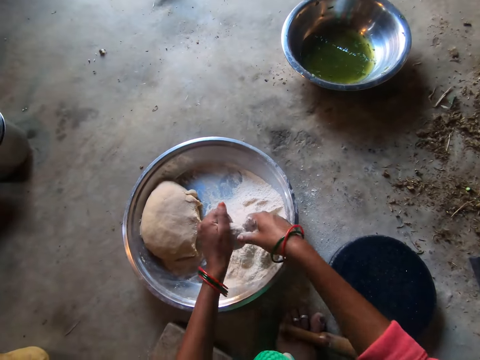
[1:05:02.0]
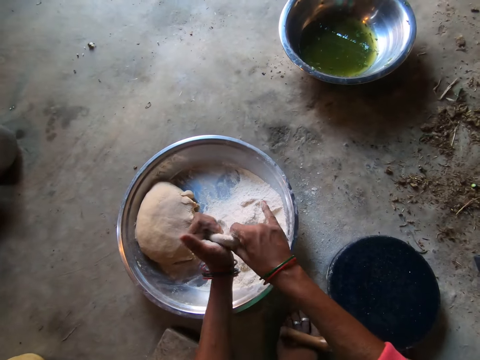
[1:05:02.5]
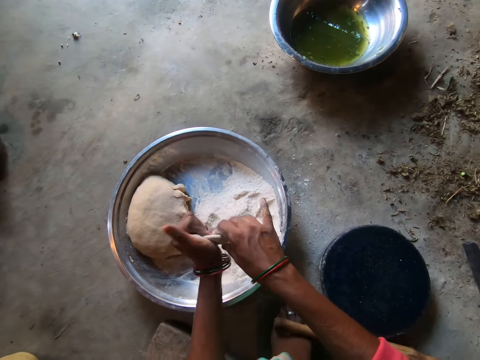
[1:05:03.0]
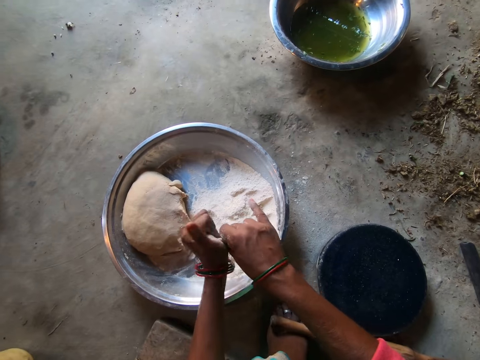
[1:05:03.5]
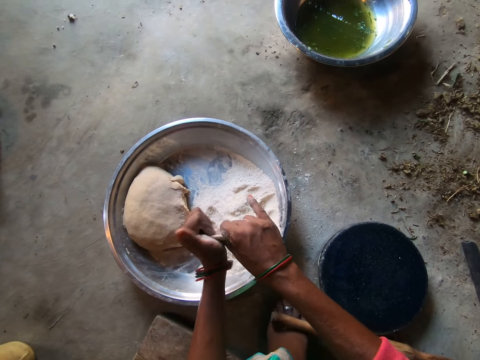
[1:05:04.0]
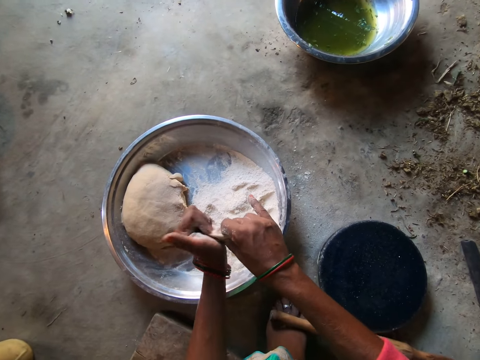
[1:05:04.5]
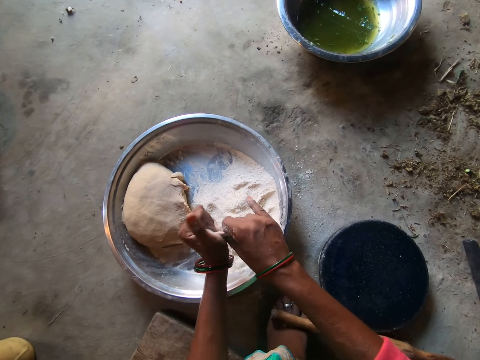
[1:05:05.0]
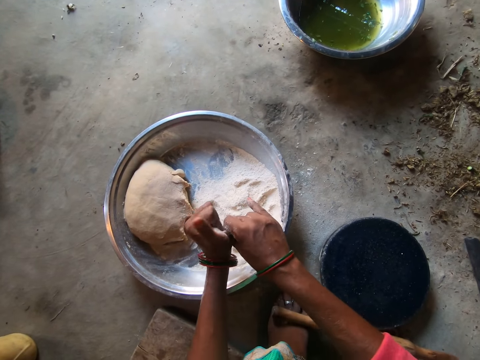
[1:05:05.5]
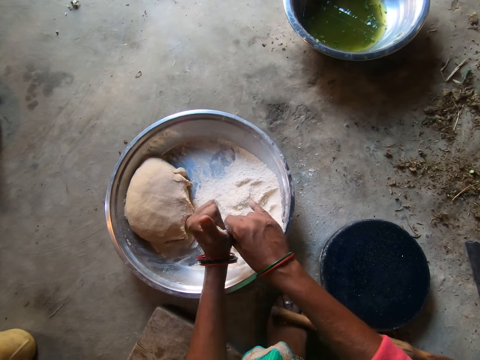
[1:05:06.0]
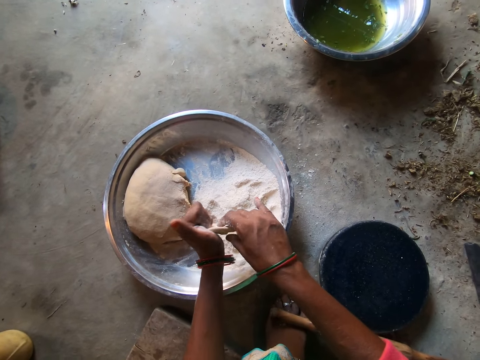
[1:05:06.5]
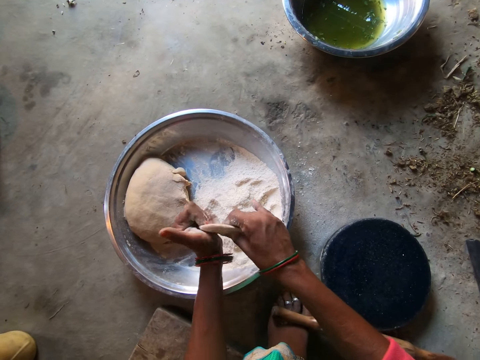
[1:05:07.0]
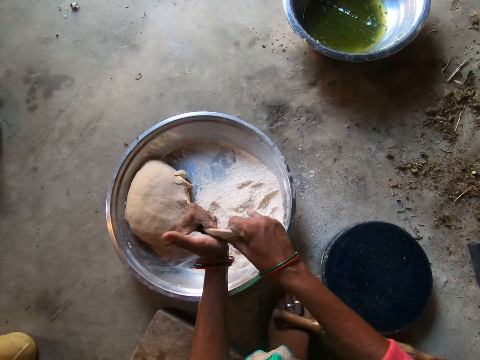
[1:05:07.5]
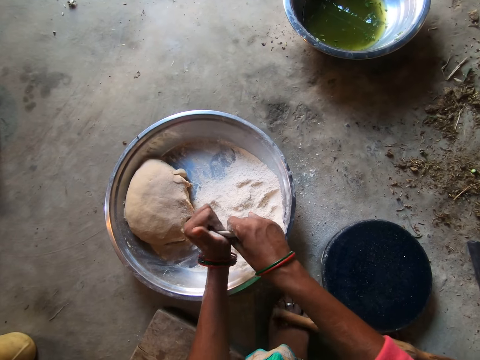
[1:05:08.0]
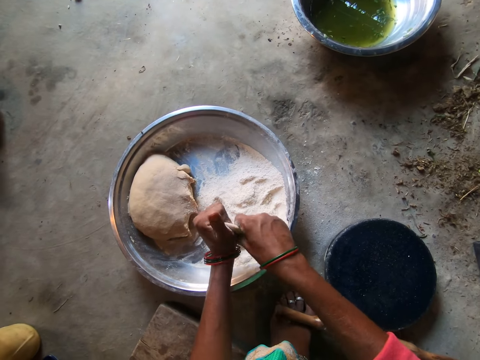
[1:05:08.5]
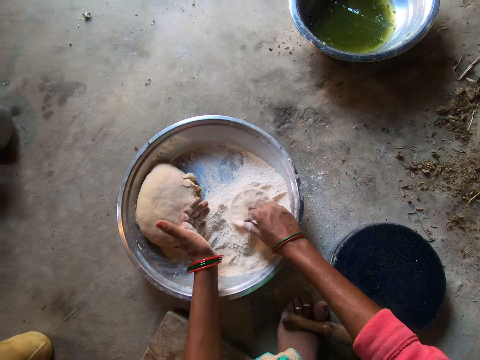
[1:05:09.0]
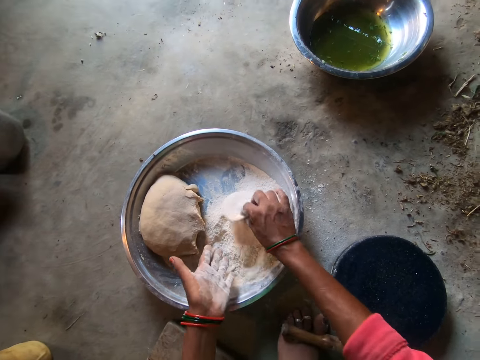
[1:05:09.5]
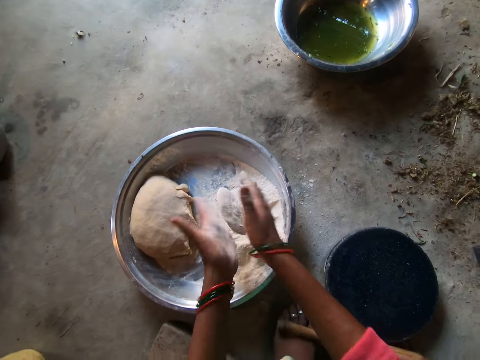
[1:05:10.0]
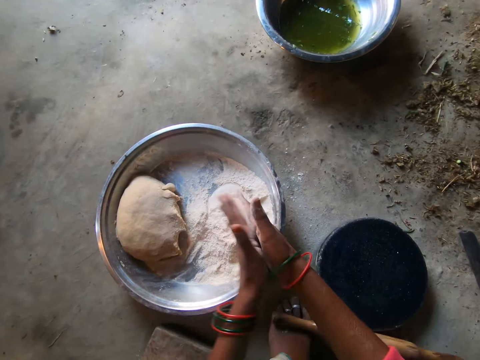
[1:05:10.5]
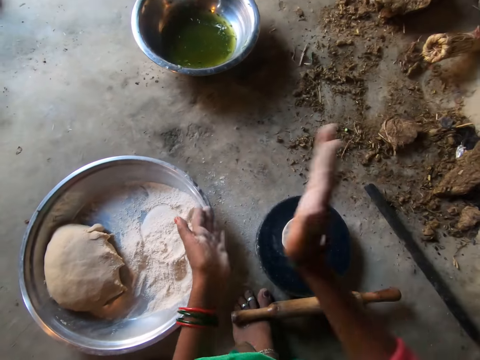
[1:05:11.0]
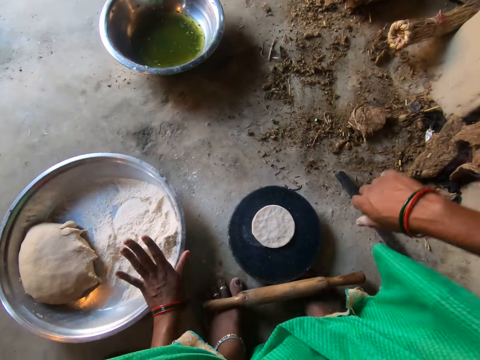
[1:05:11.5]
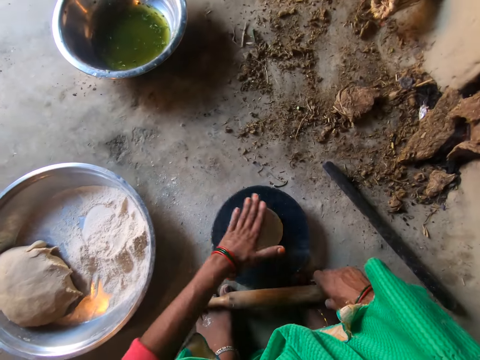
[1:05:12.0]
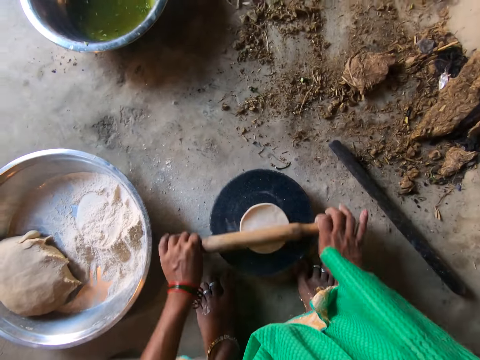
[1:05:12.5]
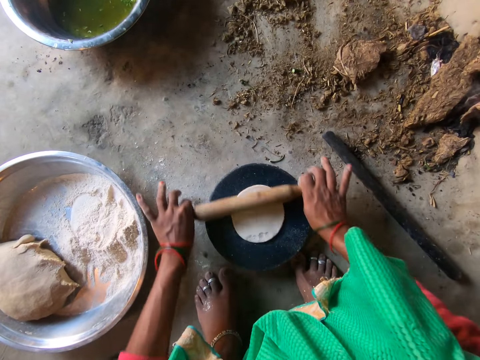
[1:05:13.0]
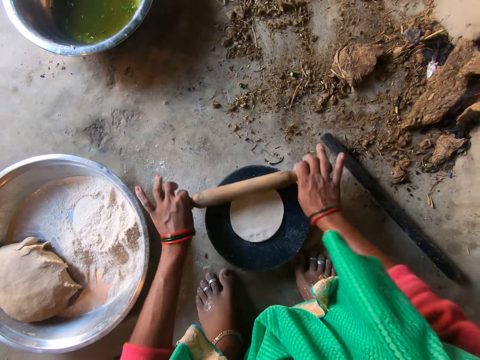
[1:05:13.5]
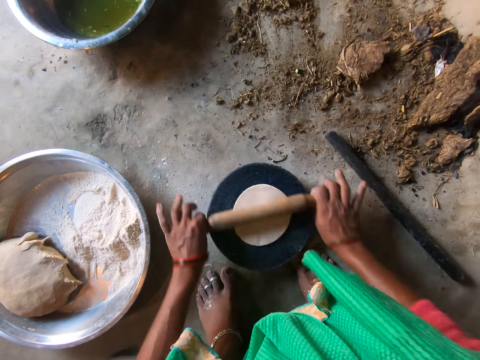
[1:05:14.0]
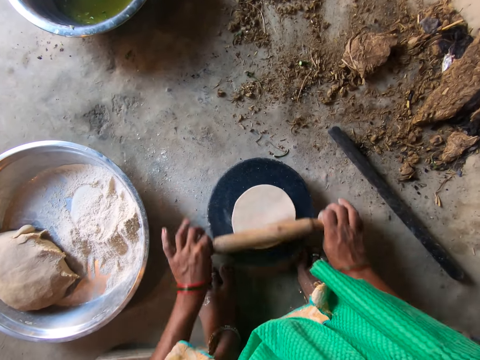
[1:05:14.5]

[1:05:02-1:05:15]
The camera wearer puts flour on the dough. She rolls the dough with her hands. She drops the dough on the pan with both hands. She dusts her hands. She grabs the rolling pin from the floor with her right hand. She rolls the dough on the pan with the rolling pin.

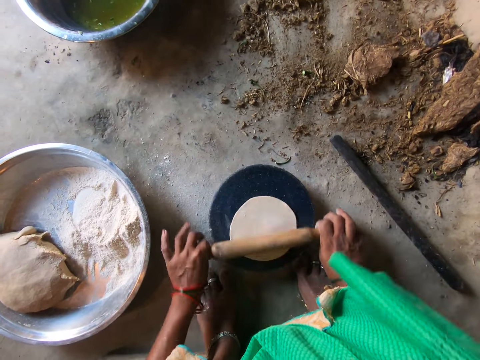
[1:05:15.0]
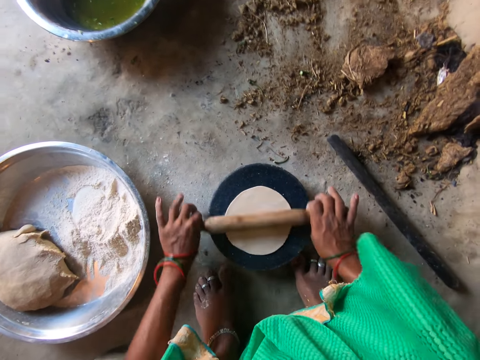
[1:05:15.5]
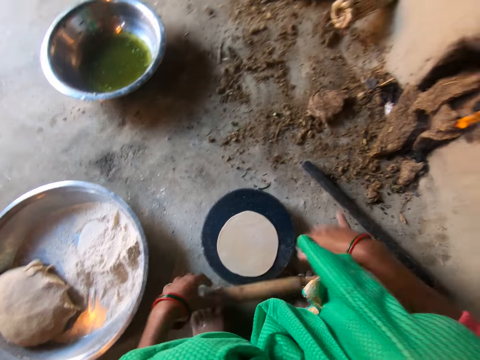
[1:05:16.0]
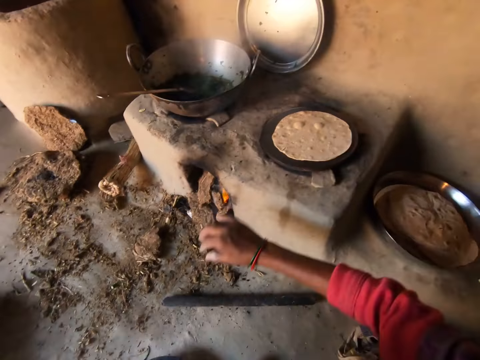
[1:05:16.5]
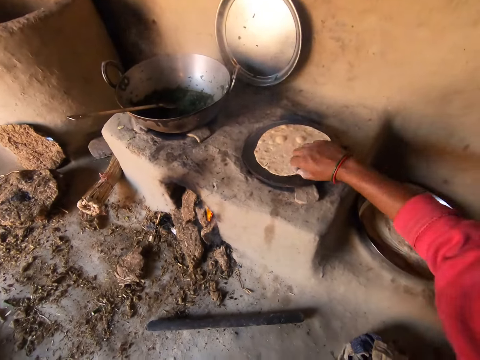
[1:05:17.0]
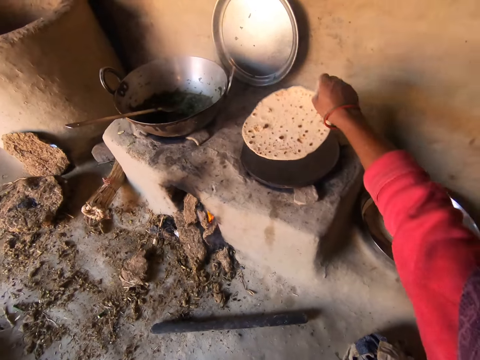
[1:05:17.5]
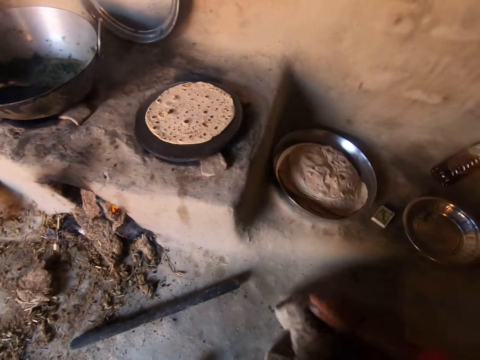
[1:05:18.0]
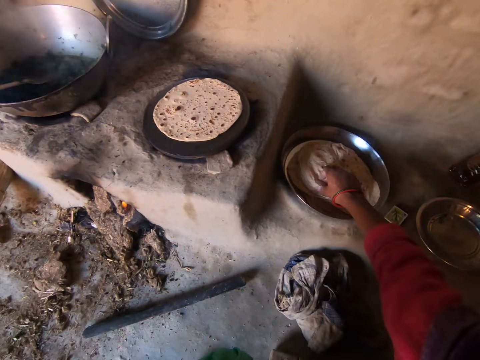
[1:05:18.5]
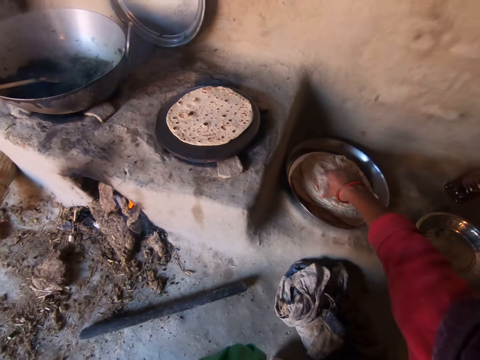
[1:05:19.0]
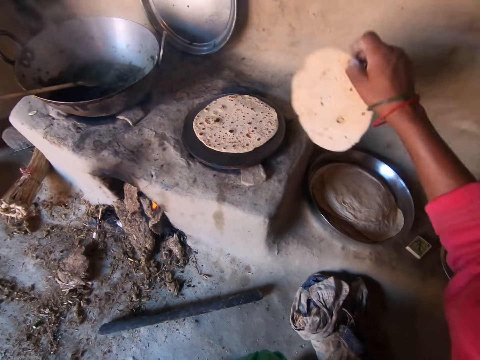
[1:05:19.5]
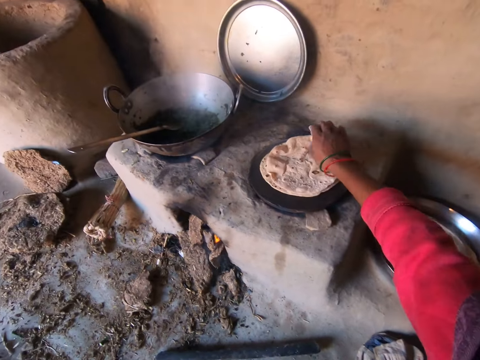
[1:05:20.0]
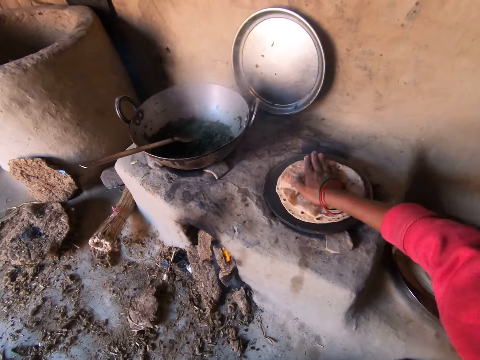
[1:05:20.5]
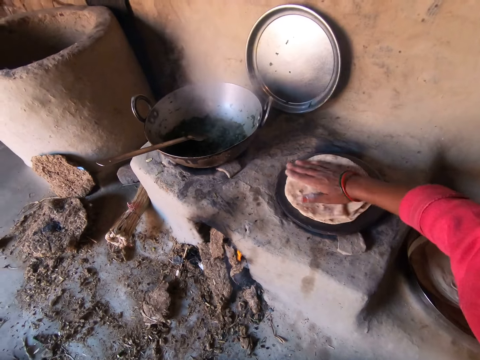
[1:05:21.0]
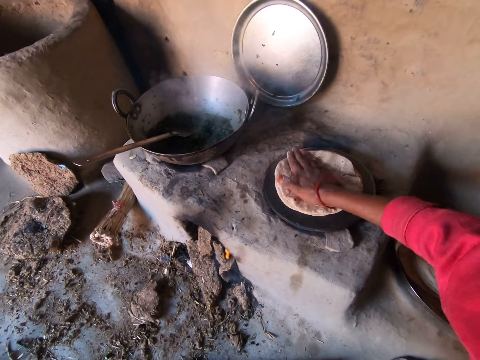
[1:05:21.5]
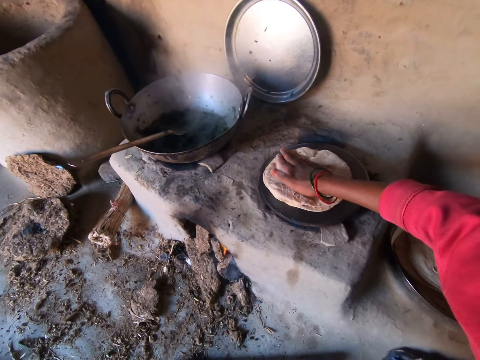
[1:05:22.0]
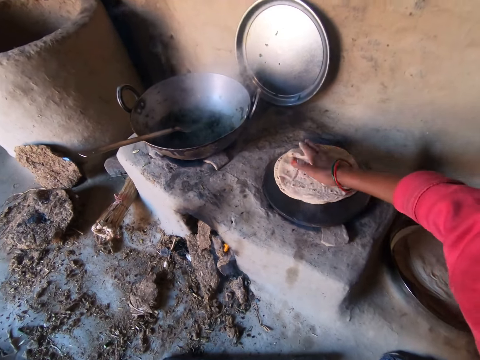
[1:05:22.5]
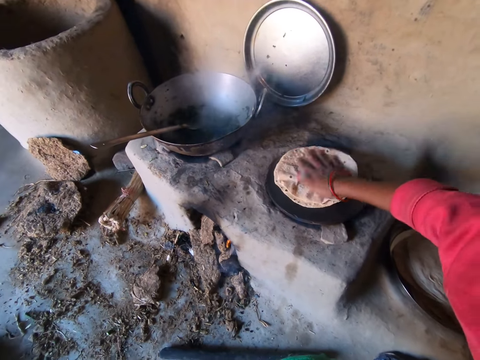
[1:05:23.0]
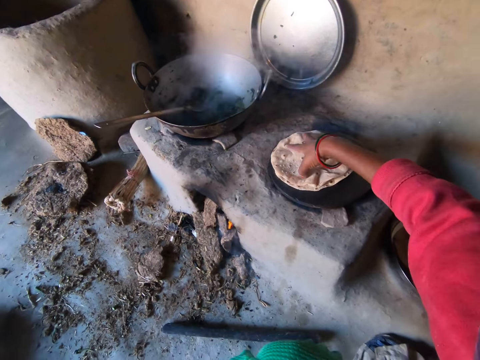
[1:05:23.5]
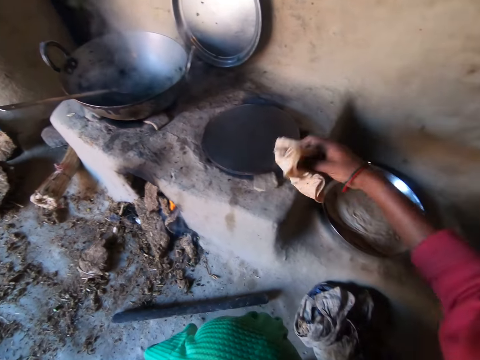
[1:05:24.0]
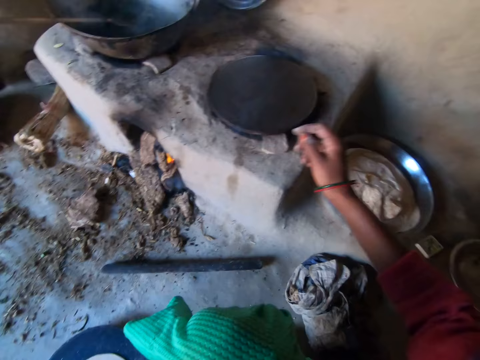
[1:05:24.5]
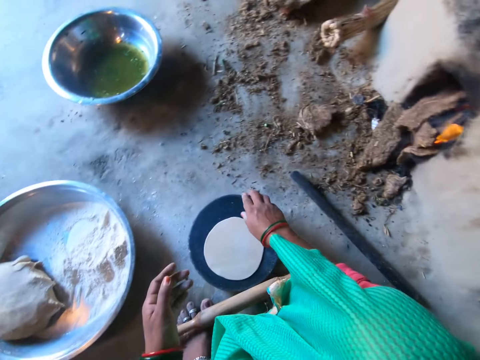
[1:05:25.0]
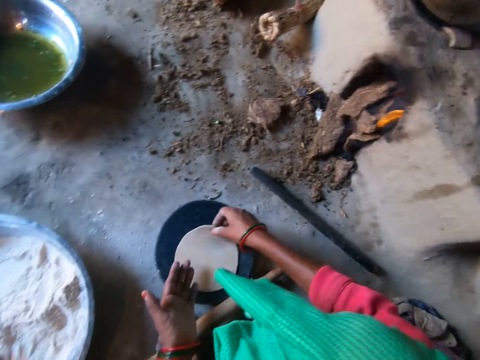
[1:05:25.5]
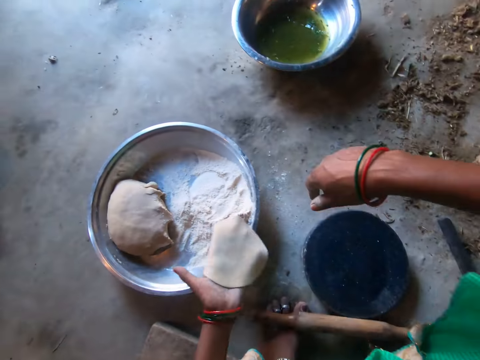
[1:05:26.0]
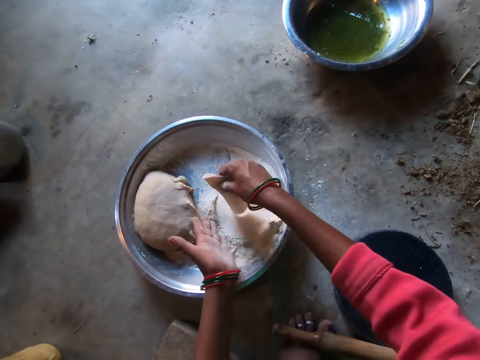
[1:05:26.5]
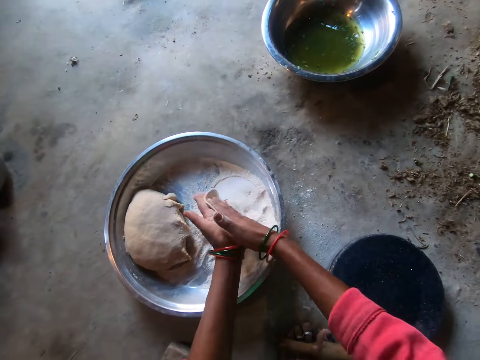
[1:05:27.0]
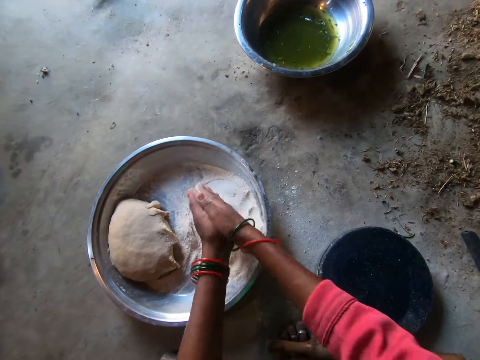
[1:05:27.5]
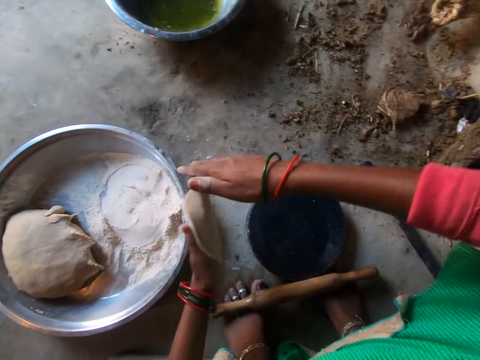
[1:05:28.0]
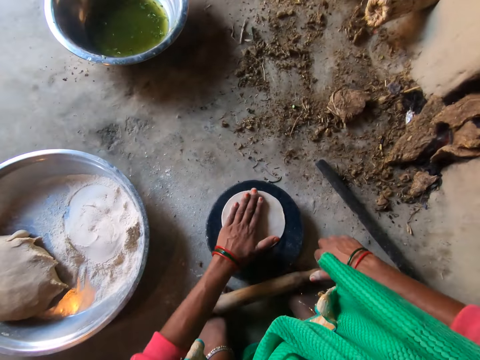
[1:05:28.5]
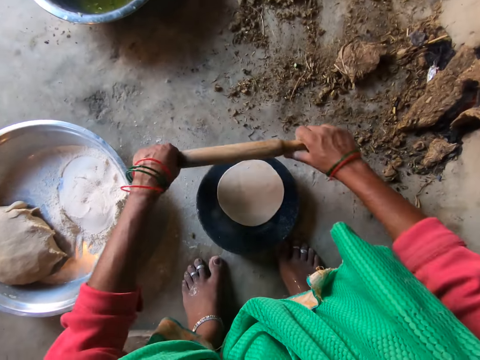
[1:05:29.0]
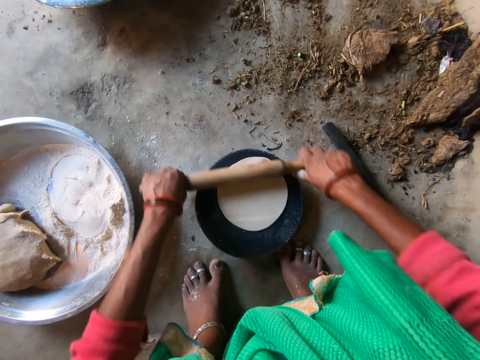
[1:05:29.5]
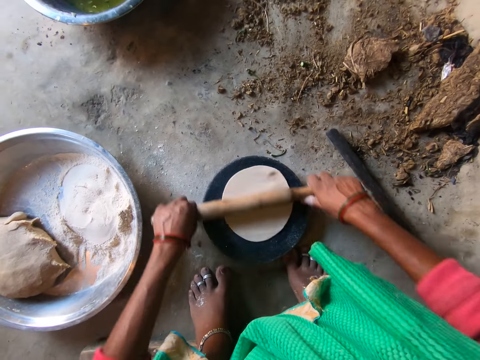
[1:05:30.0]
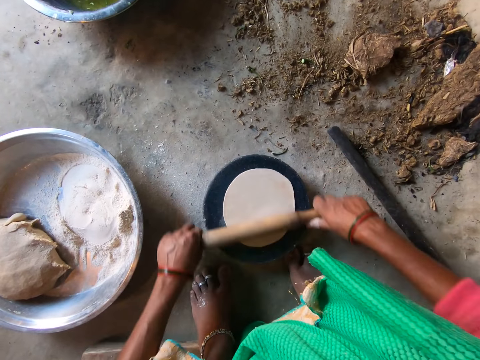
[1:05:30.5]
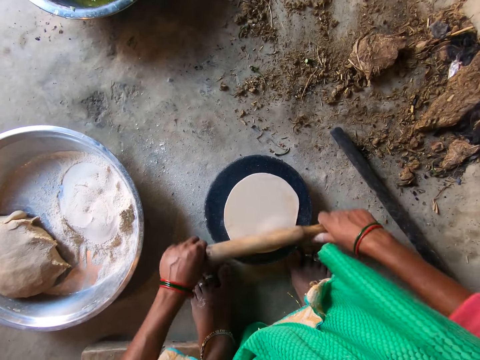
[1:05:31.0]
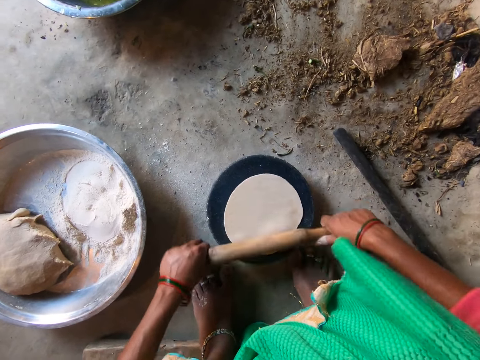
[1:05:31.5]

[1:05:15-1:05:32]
The camera wearer drops the rolling pin on the floor. She turns over the dough on the hot plate with her right hand. She touches the rag on the floor with her right hand. She picks up a chapati from the tray with her right hand. She places the chapati on top of the dough on the hot plate with her right hand. She rotates the chapati on the hot plate with her right hand. She removes the chapati from the hot plate with her right hand. She drops the chapati into the tray on the floor. She picks up the dough on the pan with her right hand. She transfers the dough to her left hand. She puts the dough in the flour. She kneads the dough with both hands. She places the dough on the pan with her left hand. She grabs the rolling pin from the floor with her right hand. She rolls the dough on the pan with the rolling pin.
